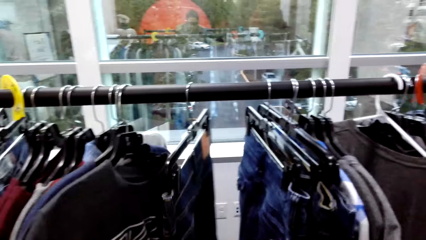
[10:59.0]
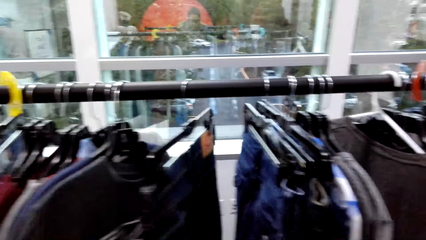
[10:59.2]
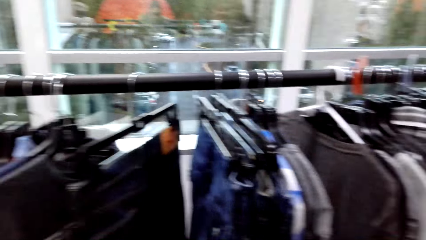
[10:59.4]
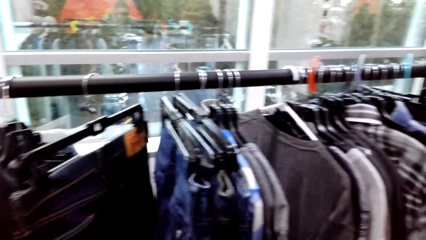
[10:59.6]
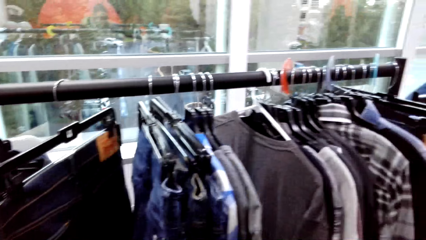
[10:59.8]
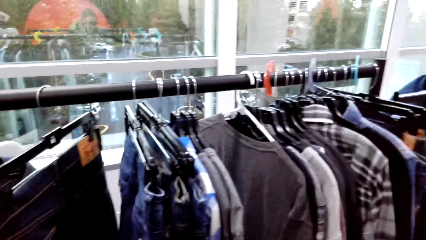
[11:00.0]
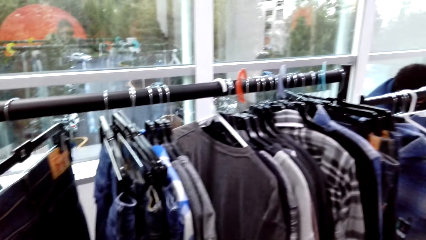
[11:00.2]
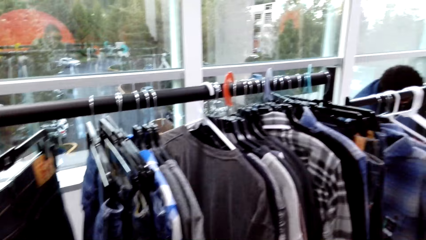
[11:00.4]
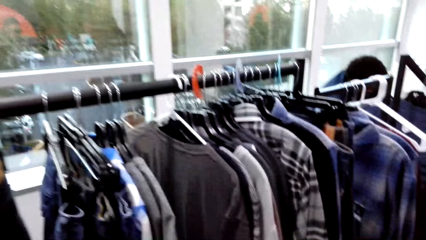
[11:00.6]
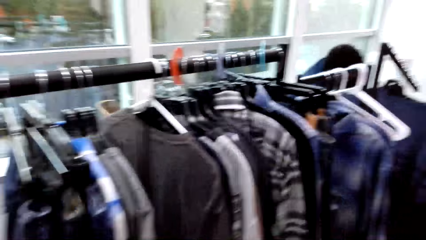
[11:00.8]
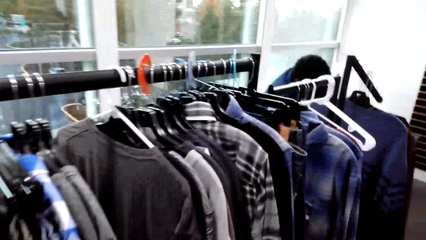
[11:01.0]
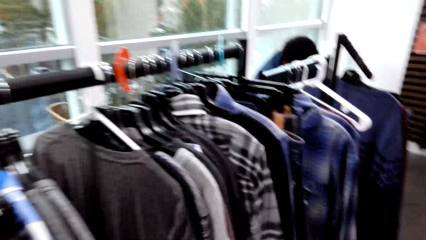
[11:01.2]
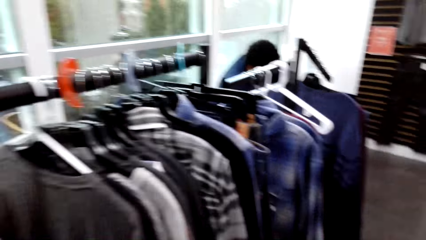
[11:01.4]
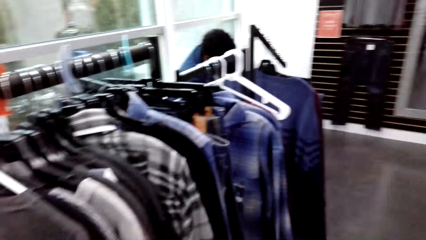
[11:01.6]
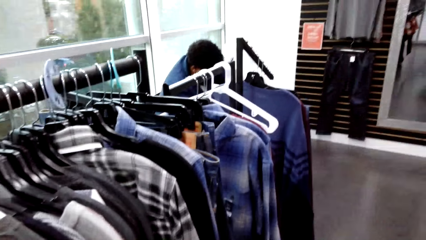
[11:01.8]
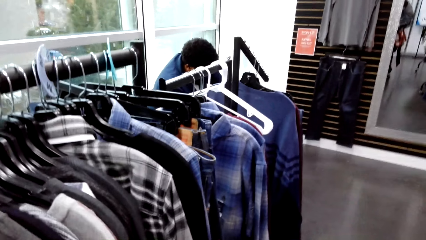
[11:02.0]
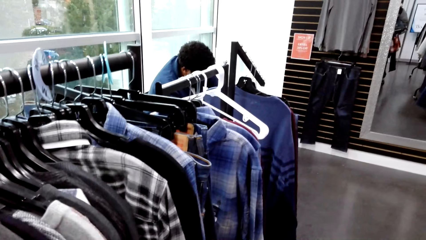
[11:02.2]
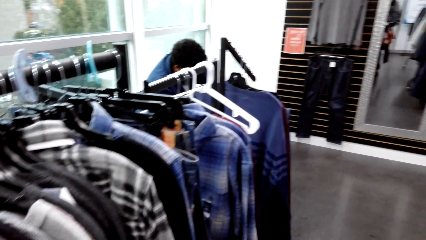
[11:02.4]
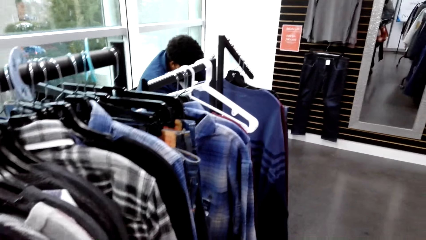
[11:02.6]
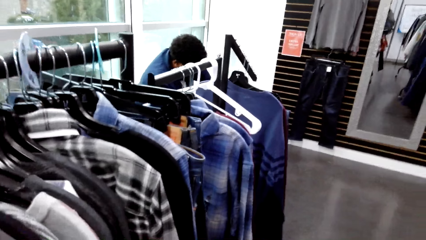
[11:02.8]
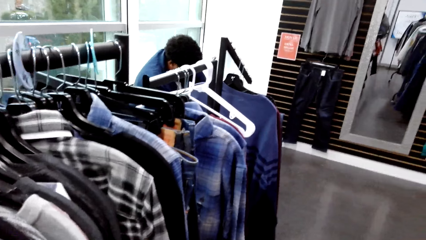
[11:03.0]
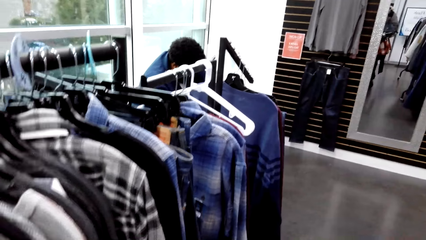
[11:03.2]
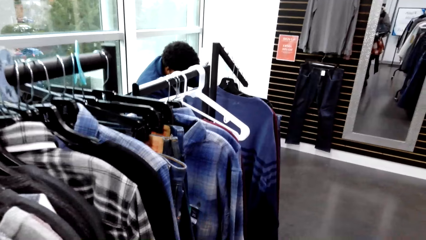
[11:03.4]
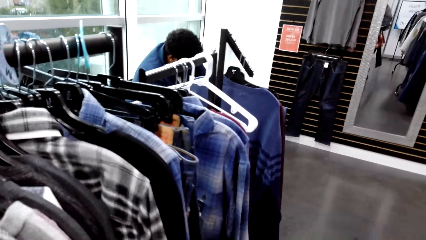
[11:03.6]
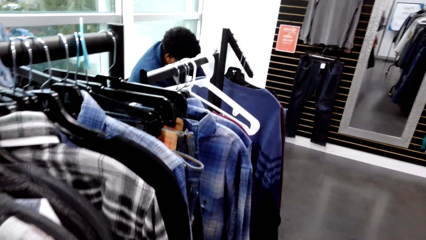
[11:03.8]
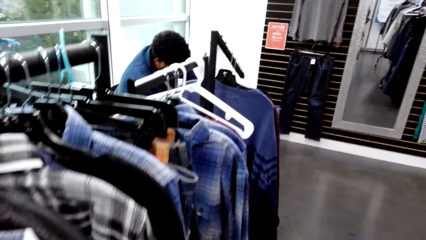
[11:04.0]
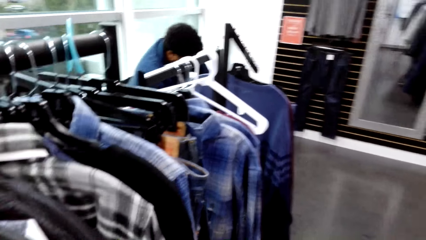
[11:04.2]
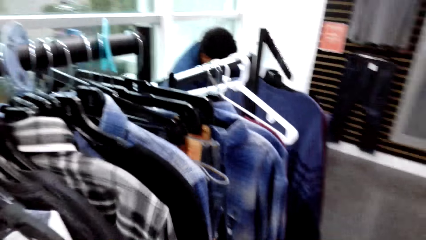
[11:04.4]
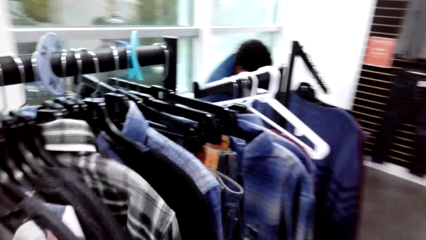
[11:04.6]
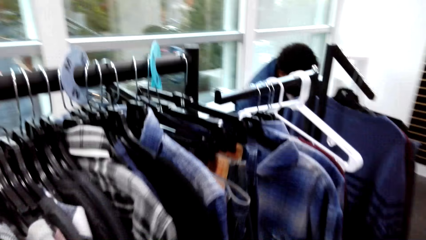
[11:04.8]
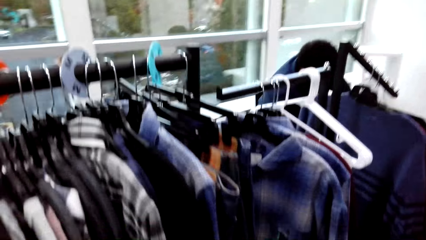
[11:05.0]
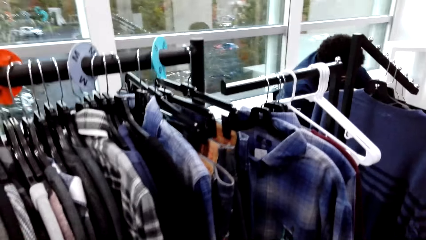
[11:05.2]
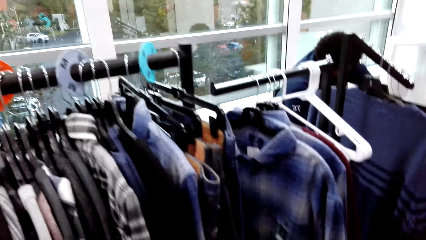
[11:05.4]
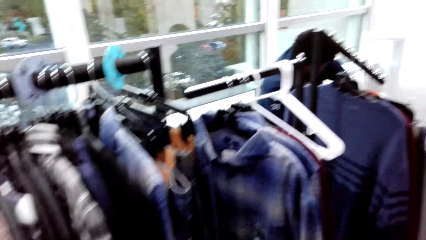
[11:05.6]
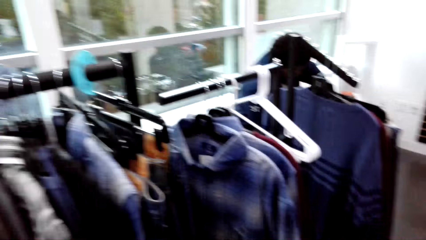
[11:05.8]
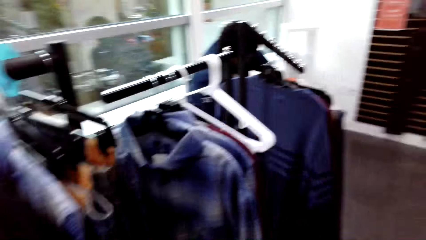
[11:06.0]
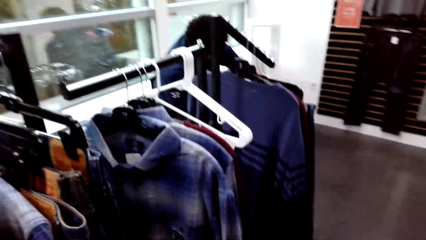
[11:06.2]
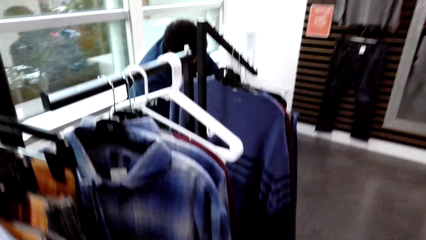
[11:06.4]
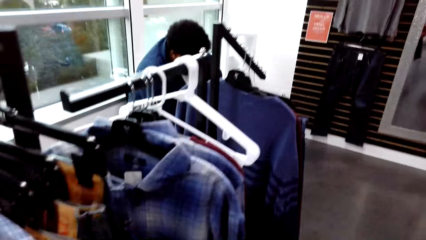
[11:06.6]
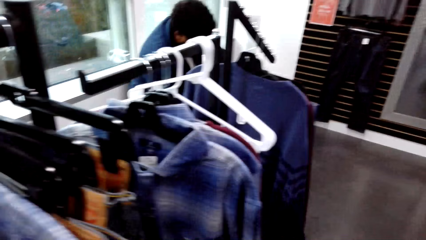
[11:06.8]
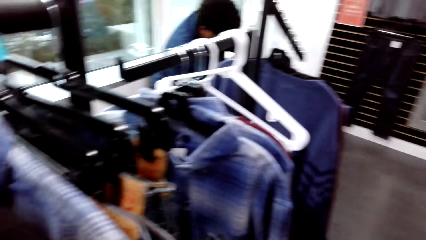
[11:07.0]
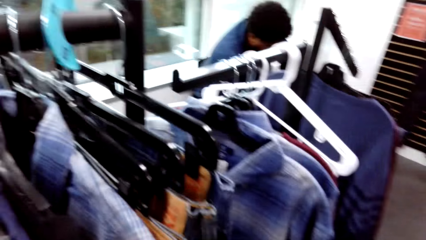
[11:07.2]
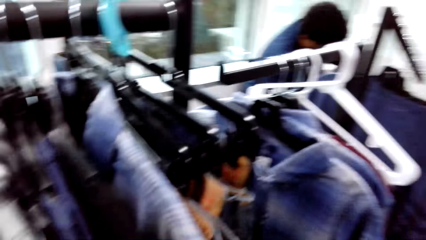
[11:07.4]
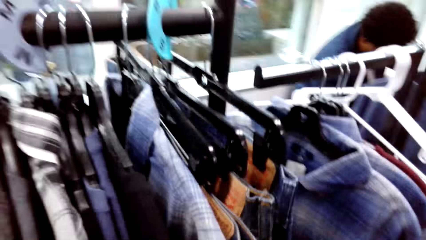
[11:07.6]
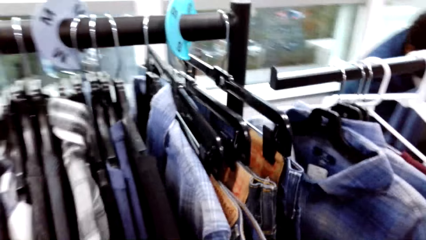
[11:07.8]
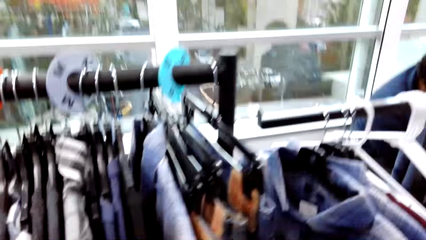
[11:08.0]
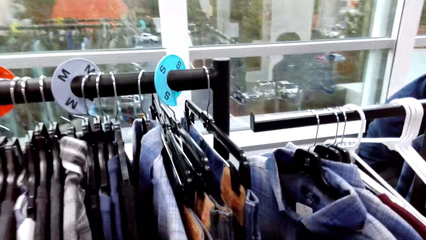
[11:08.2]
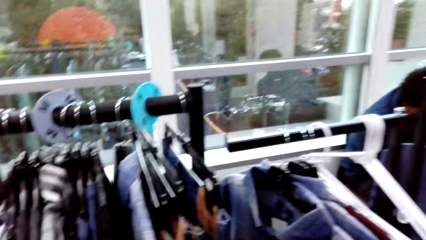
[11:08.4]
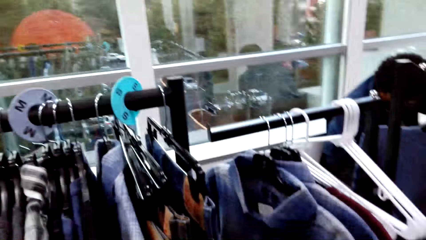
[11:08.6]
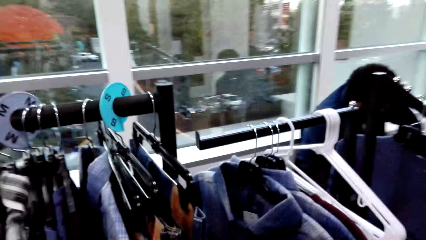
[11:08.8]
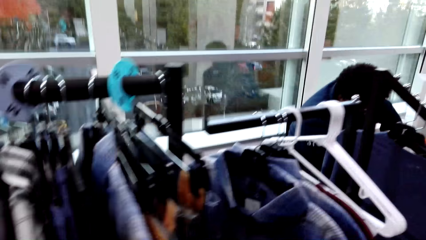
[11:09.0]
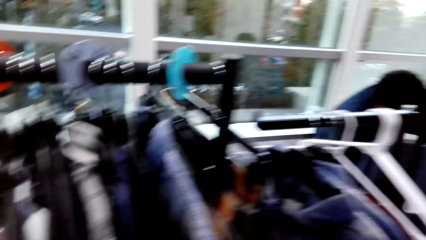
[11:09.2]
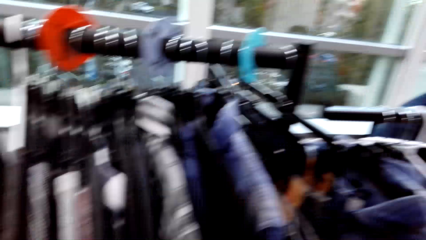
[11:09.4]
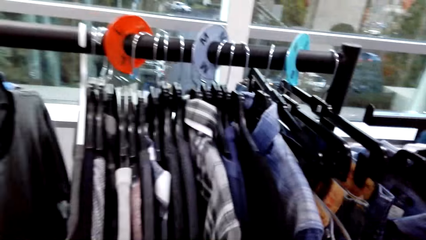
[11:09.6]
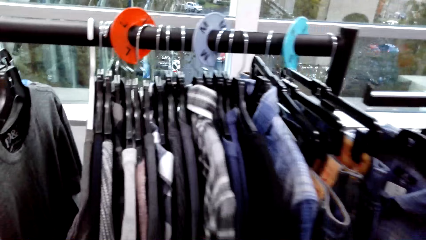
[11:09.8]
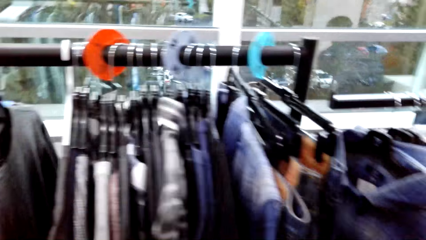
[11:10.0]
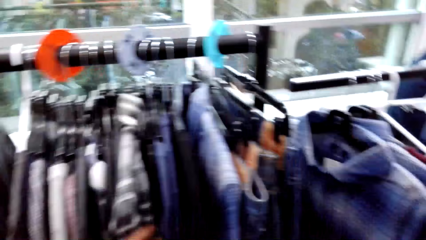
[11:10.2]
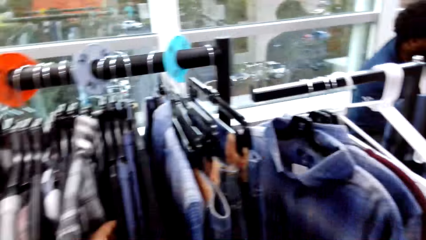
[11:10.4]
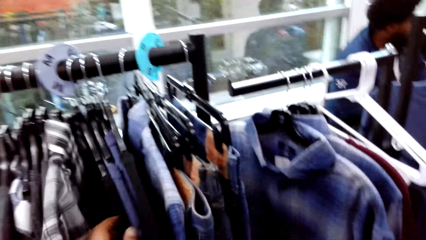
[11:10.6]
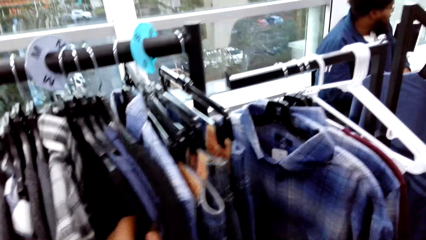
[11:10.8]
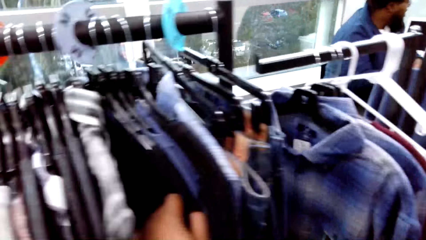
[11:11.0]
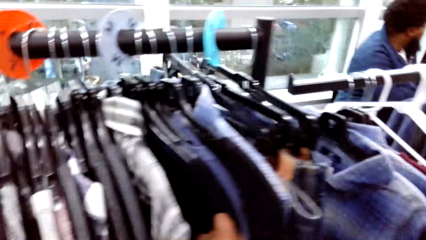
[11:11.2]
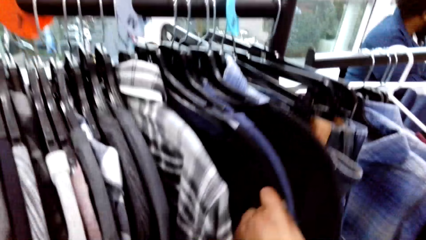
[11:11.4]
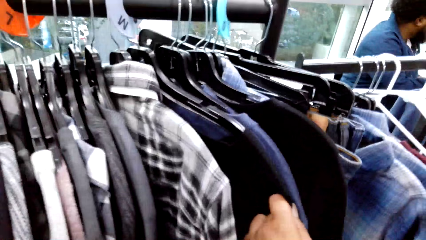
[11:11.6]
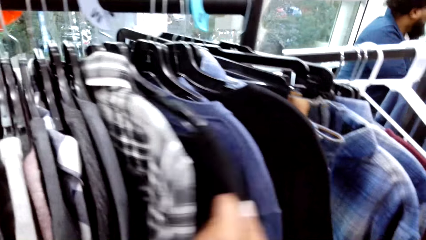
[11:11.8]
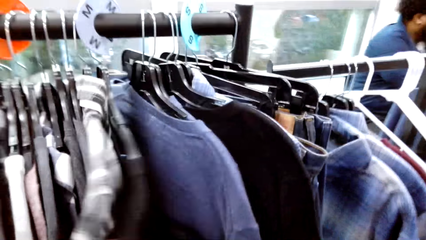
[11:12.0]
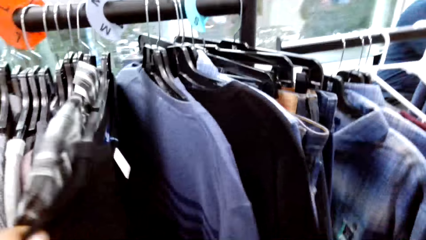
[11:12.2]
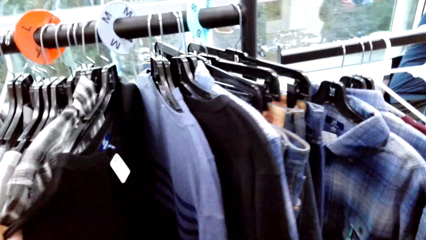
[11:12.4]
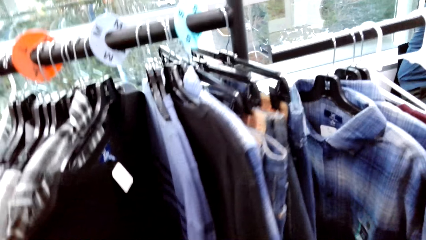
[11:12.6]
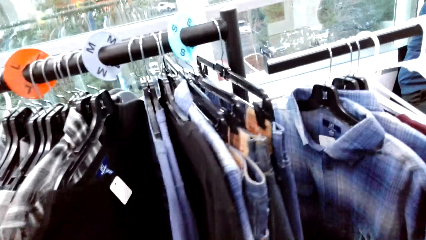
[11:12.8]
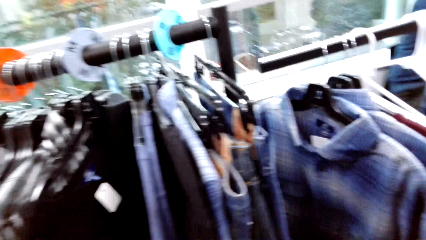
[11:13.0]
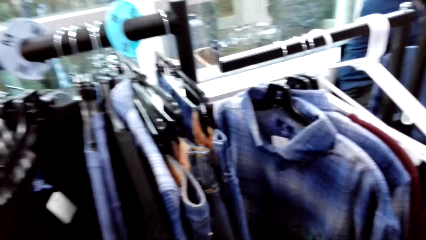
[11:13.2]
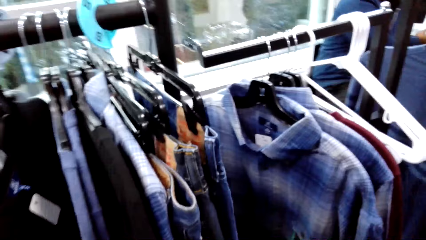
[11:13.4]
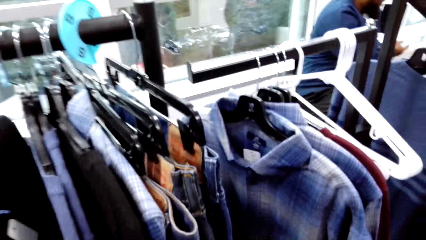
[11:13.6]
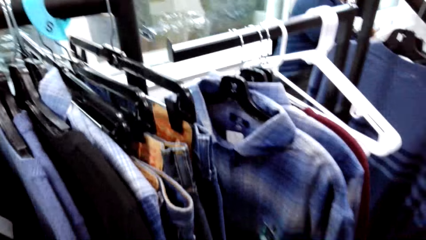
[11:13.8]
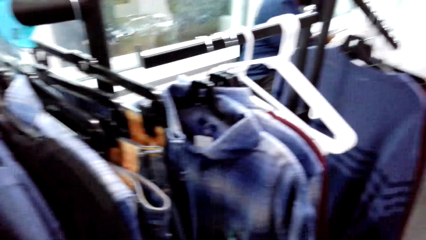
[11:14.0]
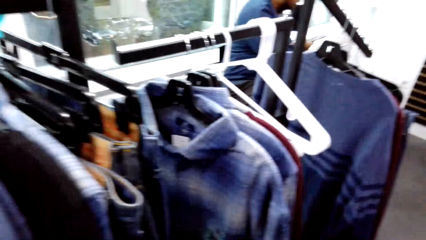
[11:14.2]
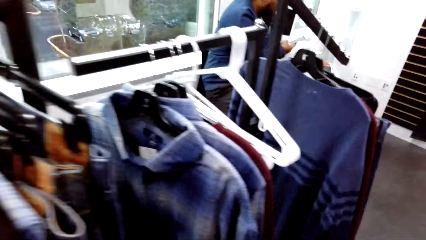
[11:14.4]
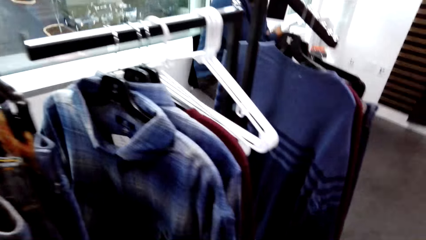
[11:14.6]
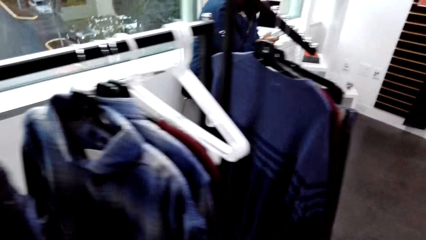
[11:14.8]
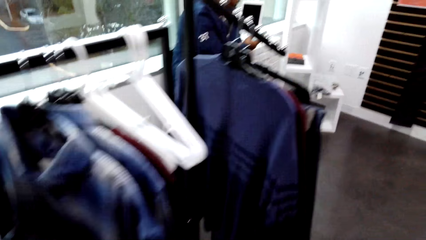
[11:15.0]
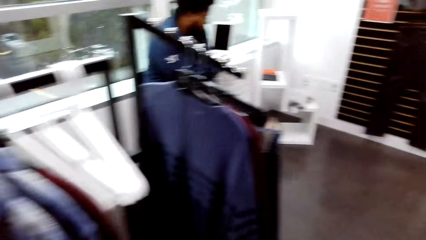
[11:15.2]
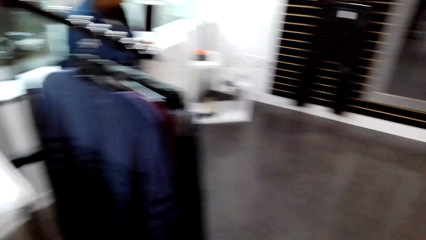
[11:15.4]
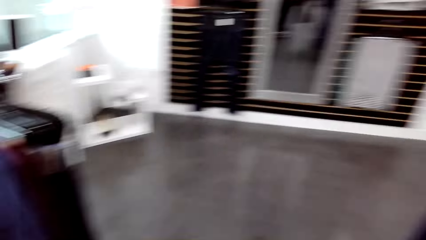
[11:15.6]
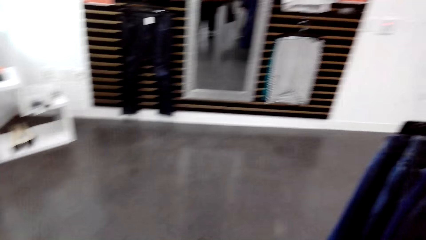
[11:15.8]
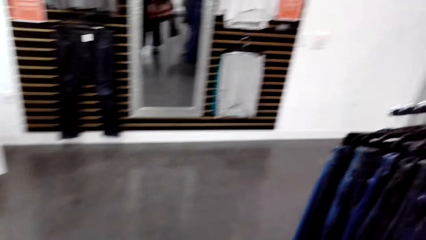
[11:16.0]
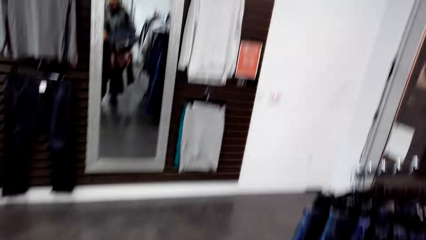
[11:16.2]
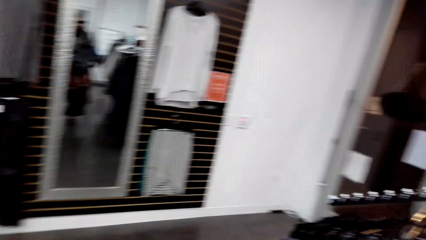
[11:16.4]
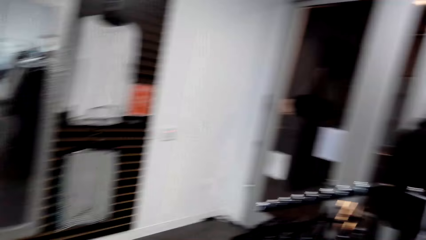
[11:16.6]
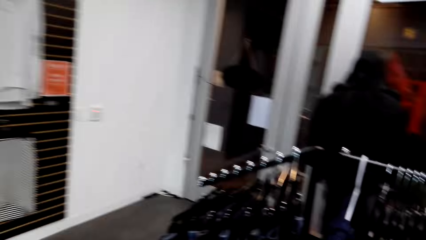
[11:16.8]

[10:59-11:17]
The camera wearer moves a black sweater with his left hand. A man operates the phone with his right hand.
